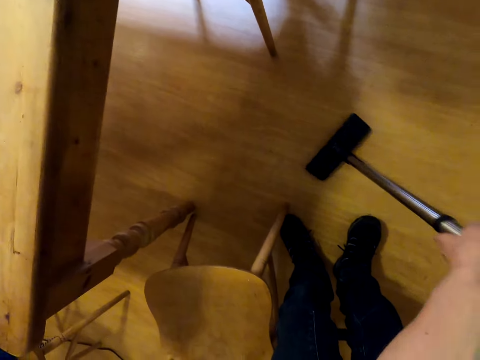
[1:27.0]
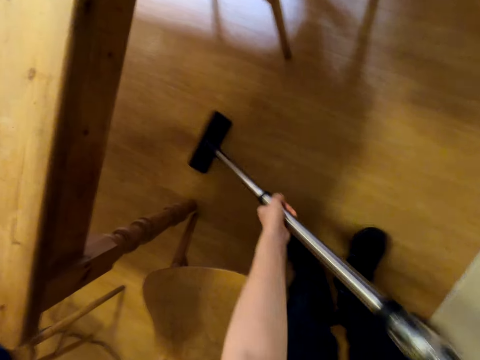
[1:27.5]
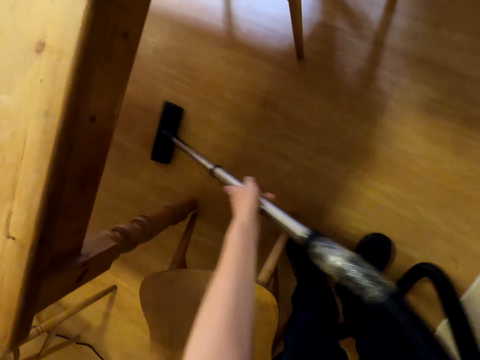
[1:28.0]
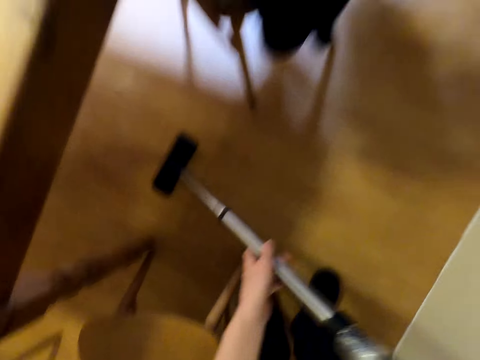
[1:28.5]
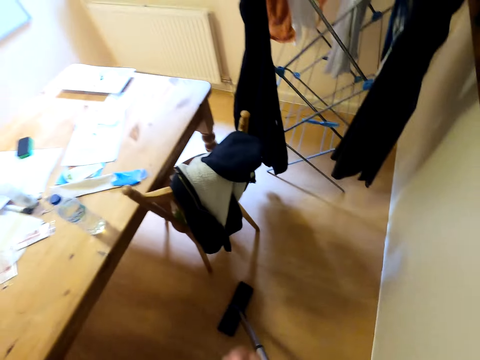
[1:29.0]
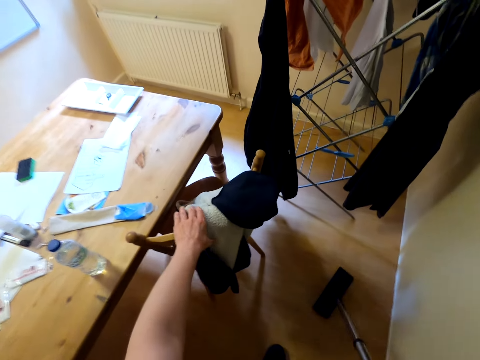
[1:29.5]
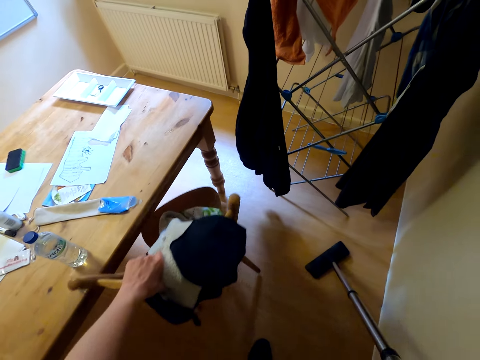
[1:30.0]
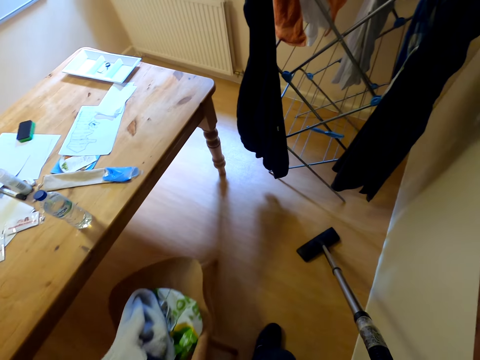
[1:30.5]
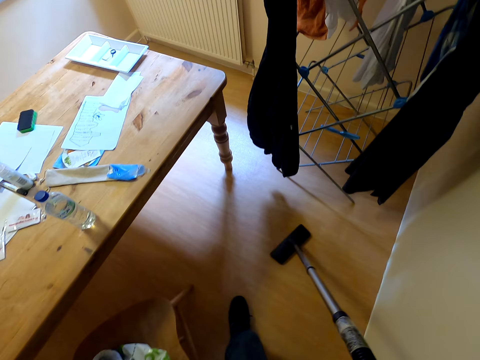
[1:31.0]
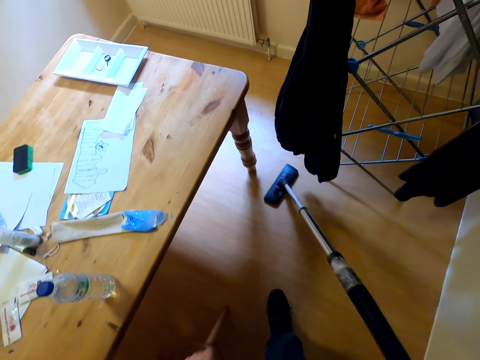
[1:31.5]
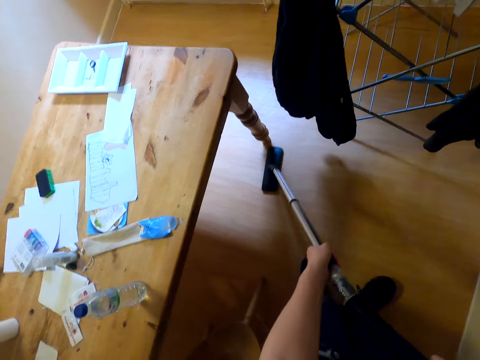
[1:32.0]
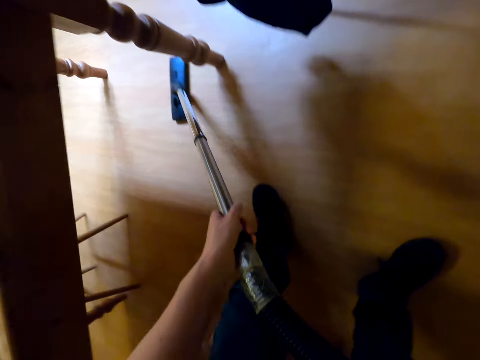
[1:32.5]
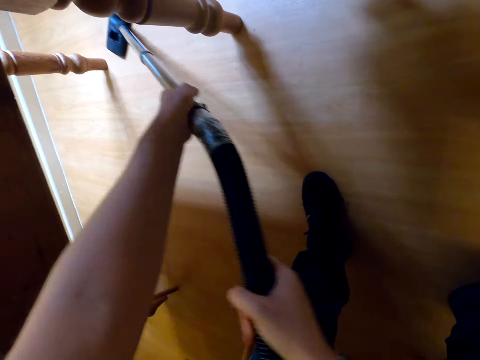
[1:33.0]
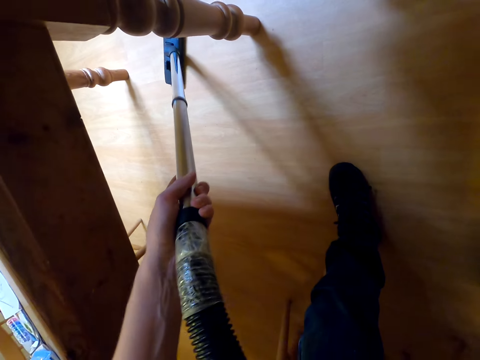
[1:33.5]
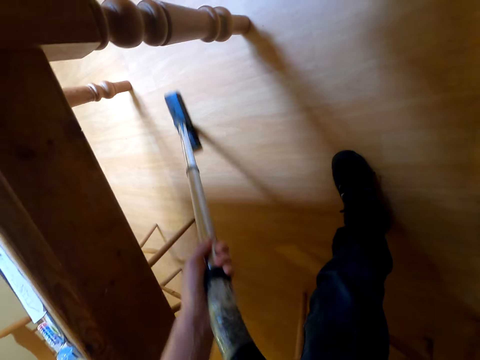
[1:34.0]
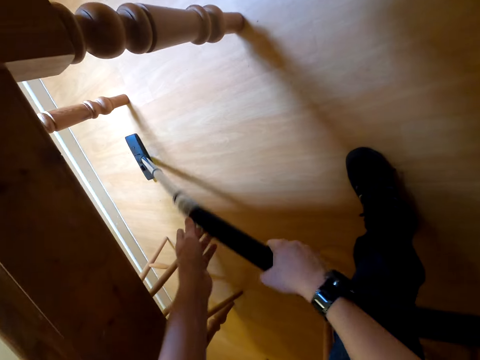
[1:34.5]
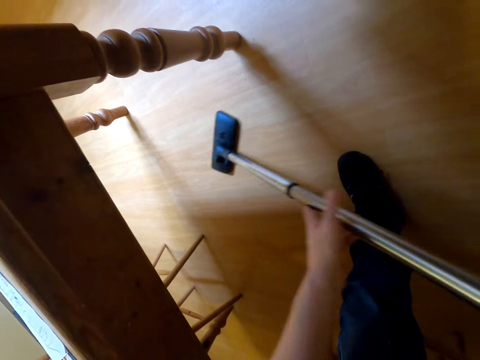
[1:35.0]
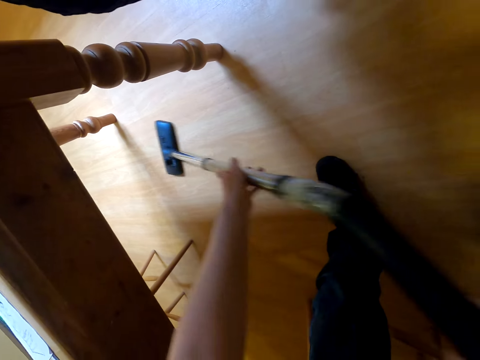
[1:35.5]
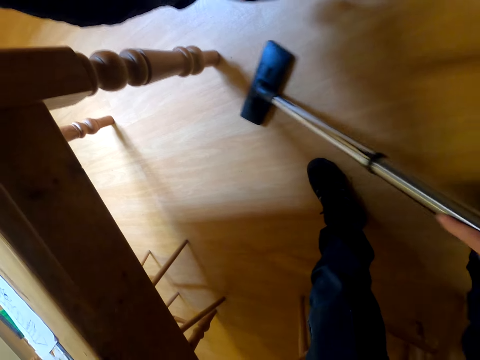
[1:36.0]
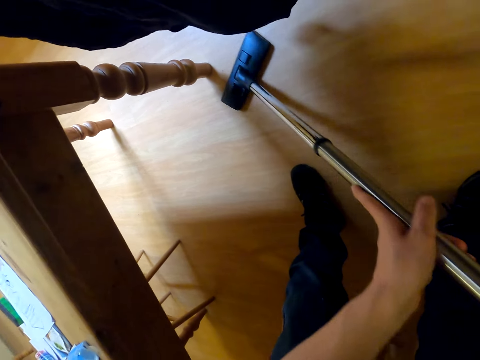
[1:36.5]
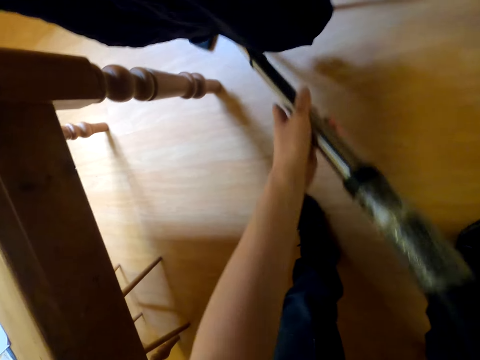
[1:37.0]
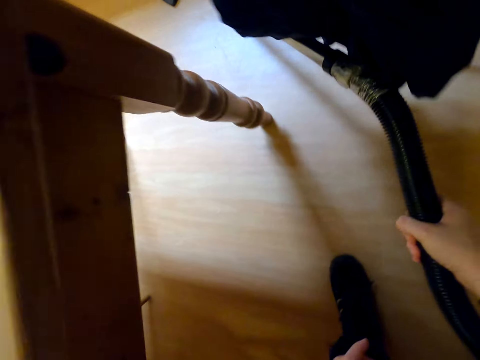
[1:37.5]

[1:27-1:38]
The camera wearer pushes the chair. They dust the floor.

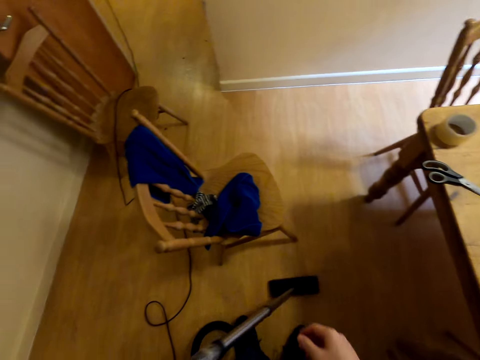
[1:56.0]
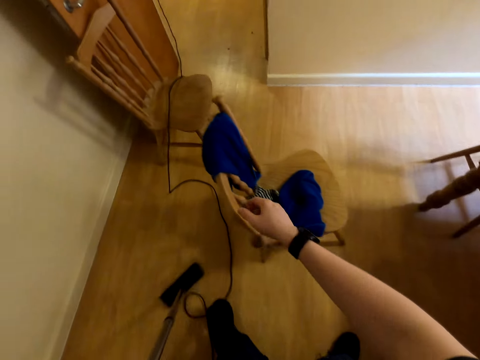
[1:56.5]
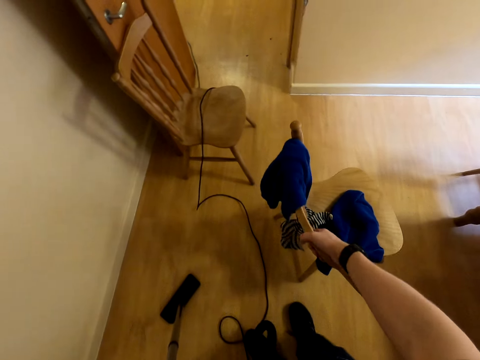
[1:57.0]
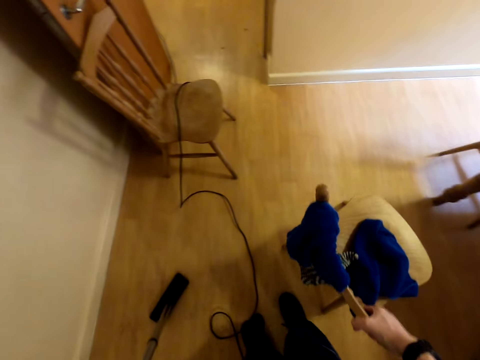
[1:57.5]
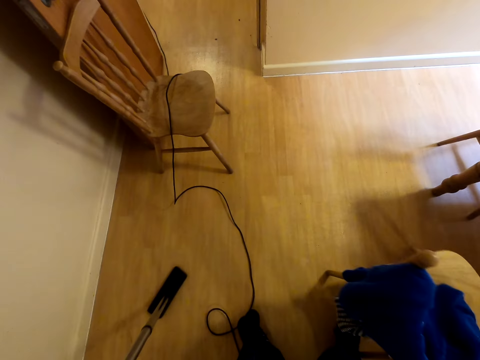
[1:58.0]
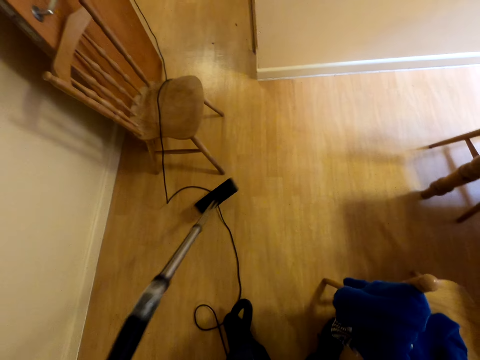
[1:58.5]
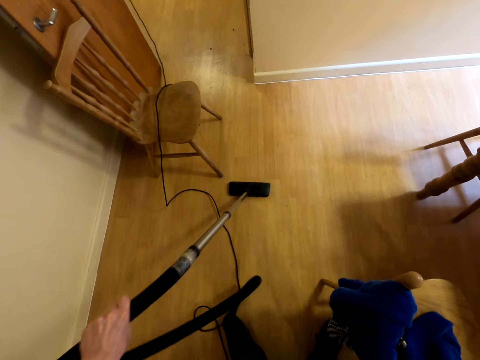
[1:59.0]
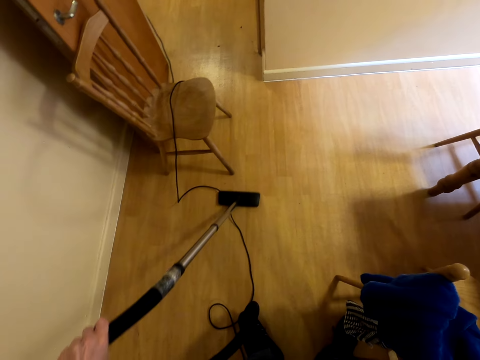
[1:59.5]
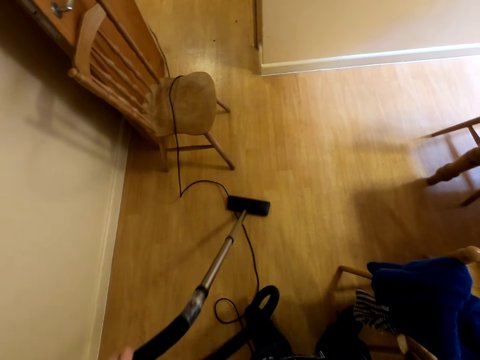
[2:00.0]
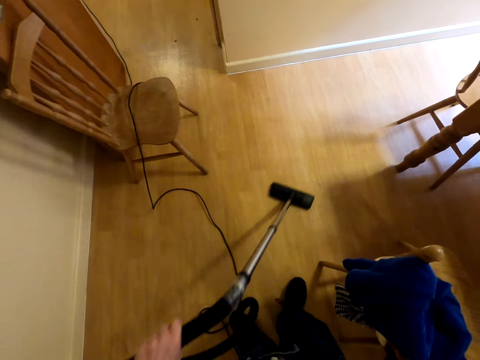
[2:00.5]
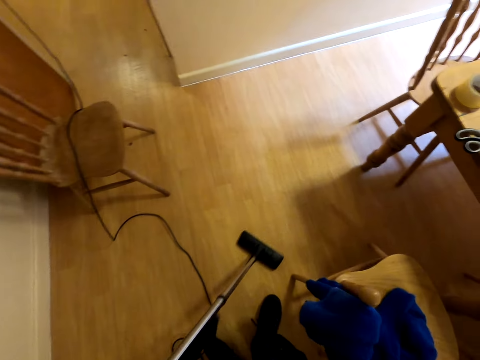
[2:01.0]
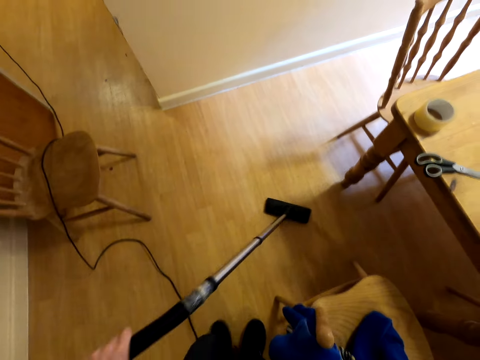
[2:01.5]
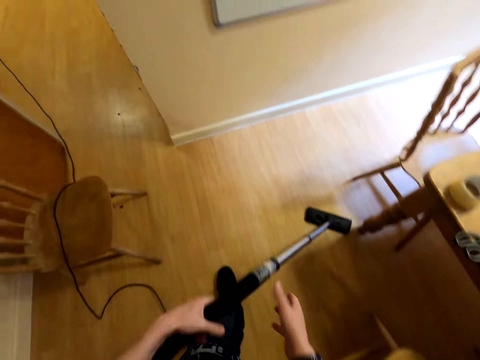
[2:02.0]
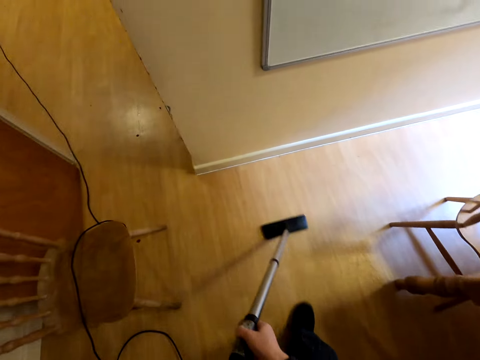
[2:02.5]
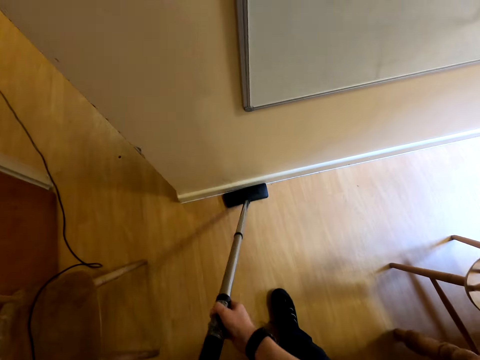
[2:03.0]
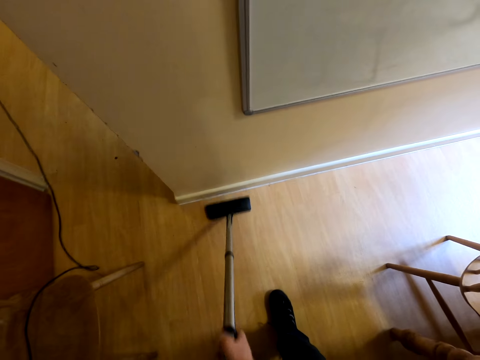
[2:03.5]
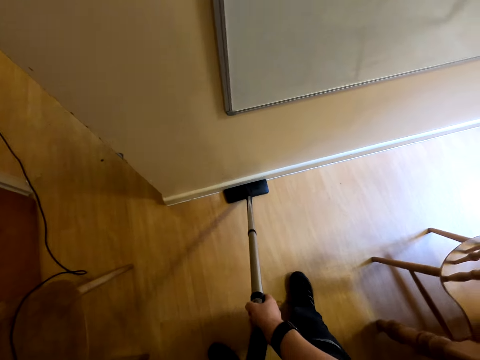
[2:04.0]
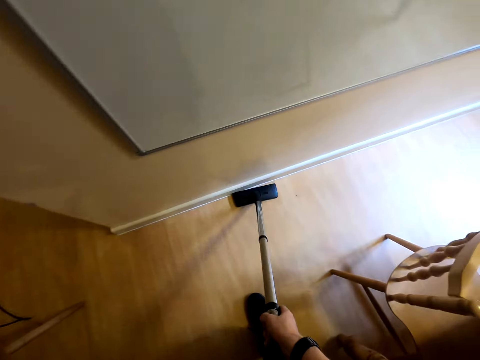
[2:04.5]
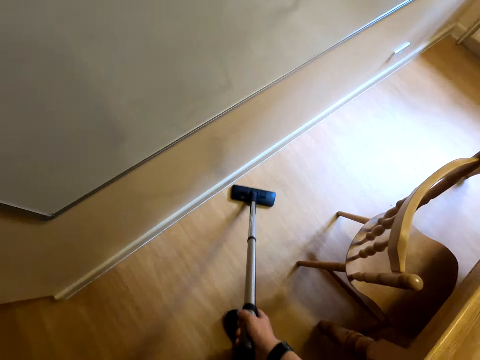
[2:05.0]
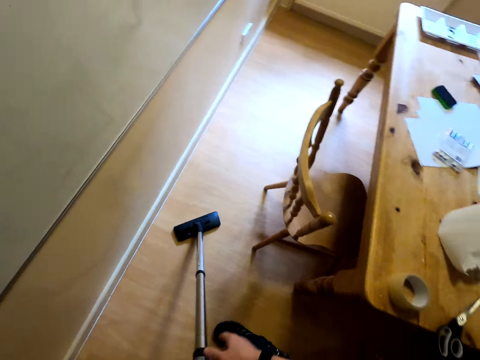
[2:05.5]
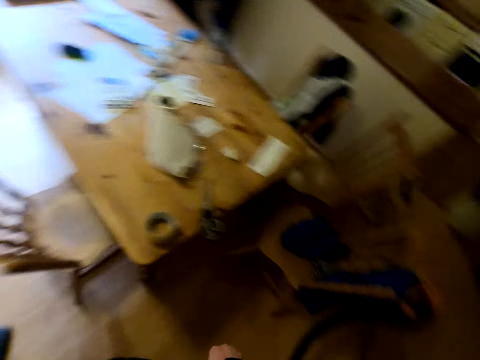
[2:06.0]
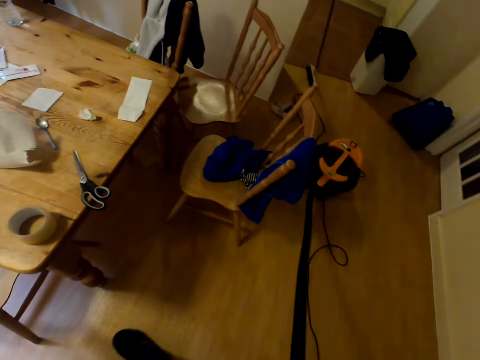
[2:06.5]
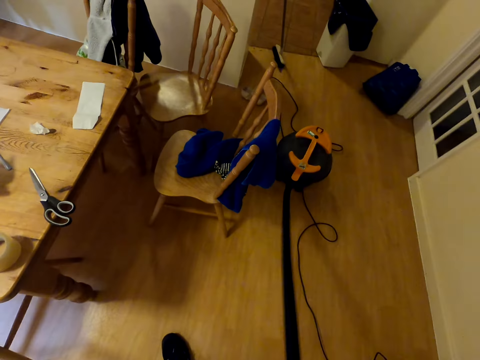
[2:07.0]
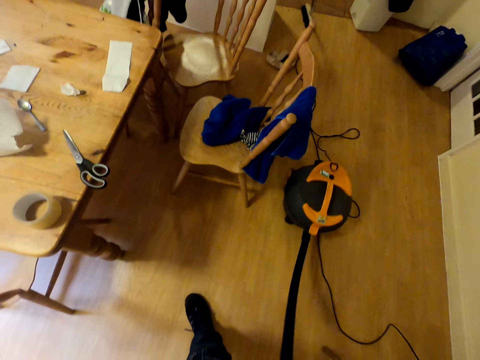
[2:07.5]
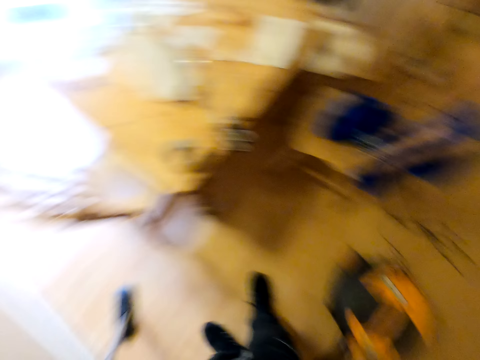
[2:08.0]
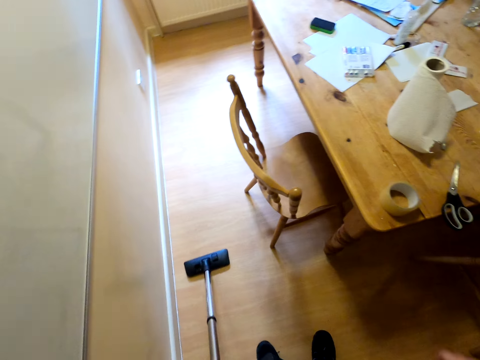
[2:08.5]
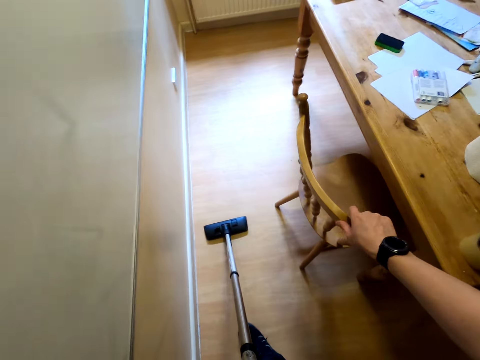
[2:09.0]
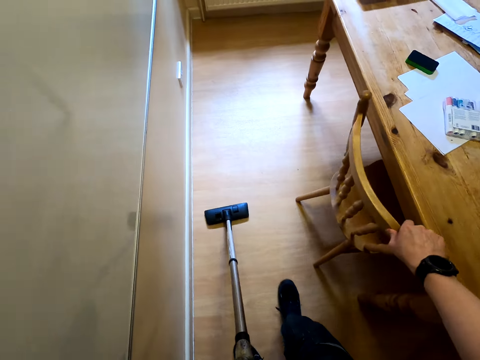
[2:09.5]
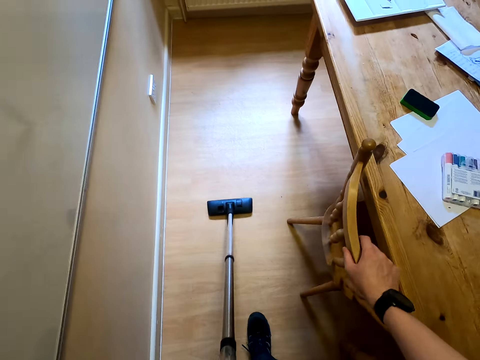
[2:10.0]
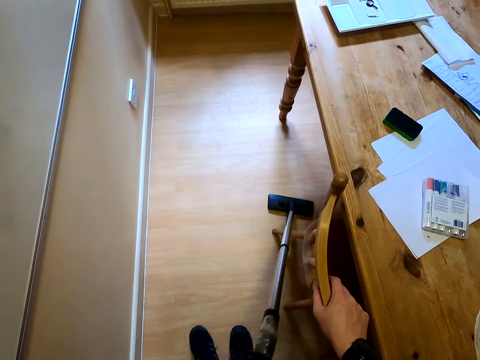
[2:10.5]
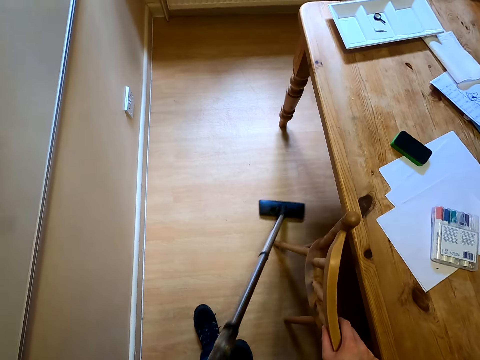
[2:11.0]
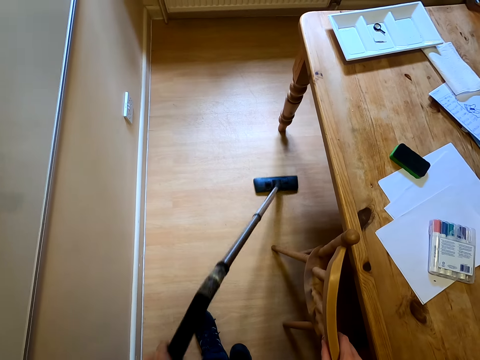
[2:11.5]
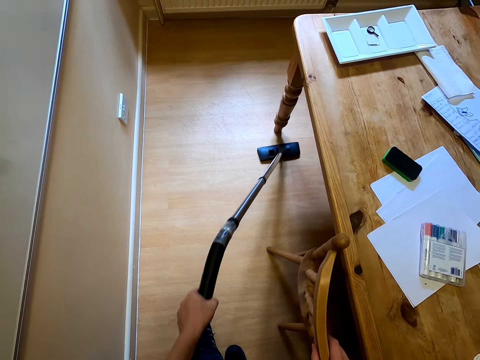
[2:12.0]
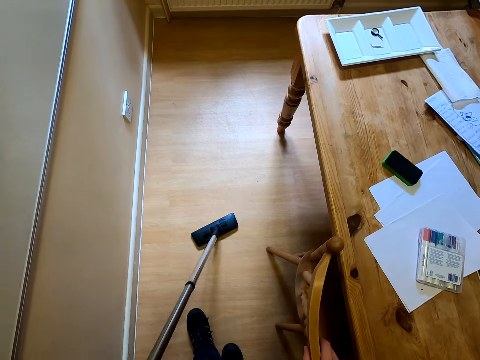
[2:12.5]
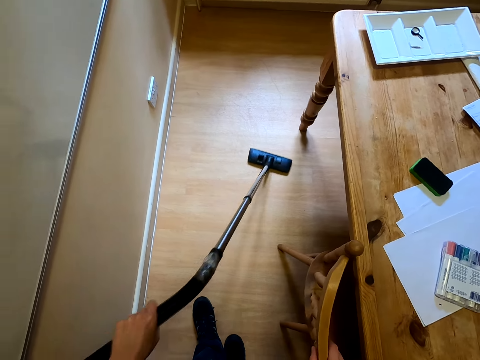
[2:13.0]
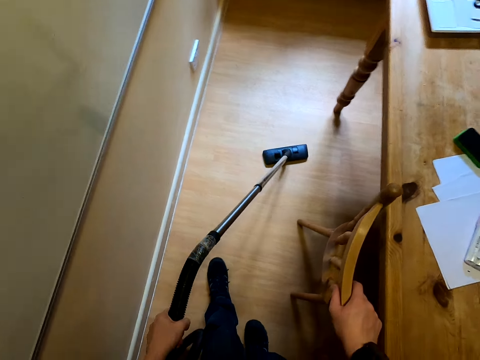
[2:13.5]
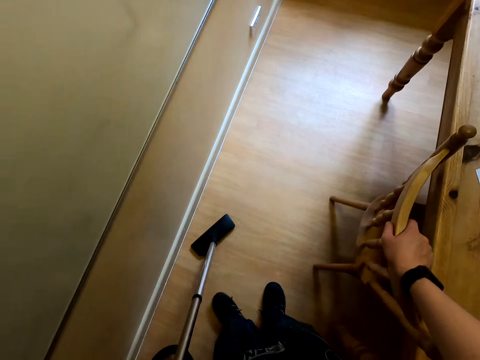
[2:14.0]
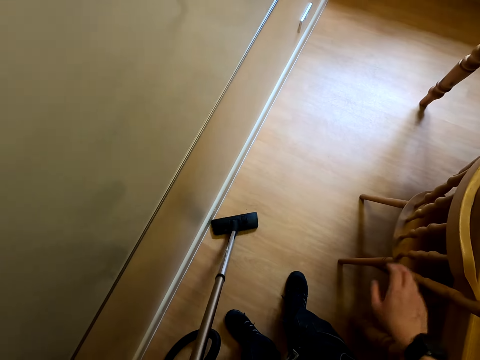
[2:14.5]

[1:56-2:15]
The camera wearer pushes the chair. They dust the floor. They move a seat. They hold the vacuum cleaner with both hands. They clean the floor. They pull the order shell machine. They push the vacuum cleaner. They move a seat towards the table. They dust the floor.
